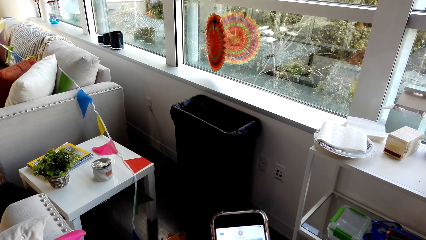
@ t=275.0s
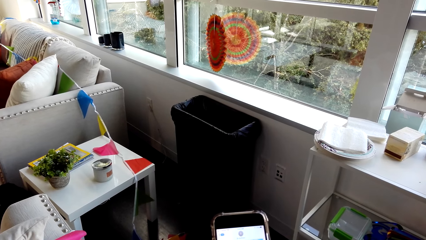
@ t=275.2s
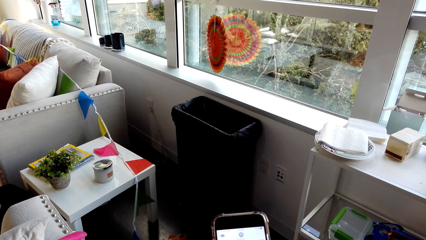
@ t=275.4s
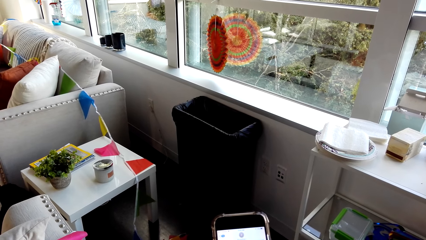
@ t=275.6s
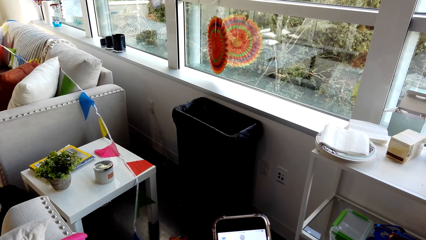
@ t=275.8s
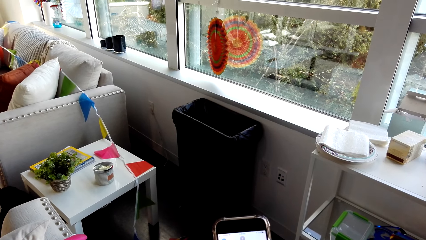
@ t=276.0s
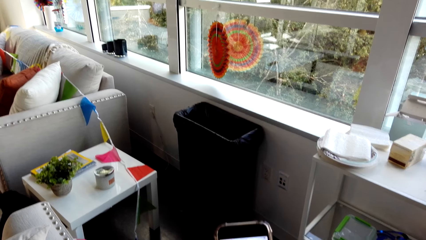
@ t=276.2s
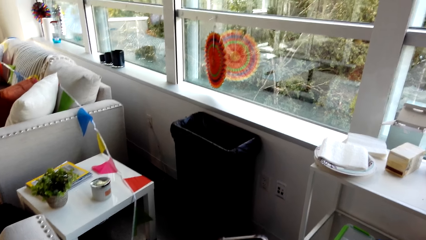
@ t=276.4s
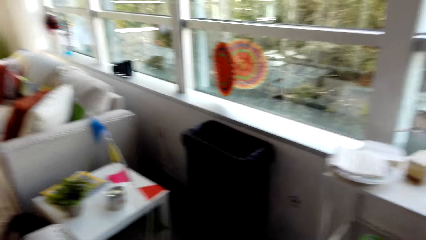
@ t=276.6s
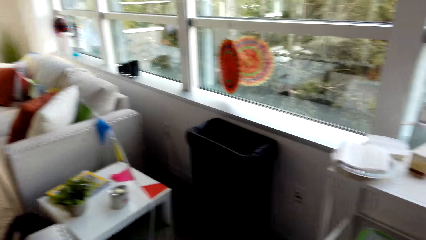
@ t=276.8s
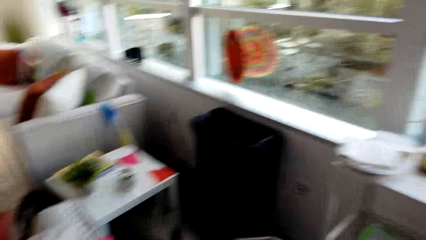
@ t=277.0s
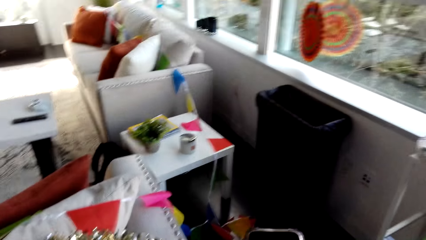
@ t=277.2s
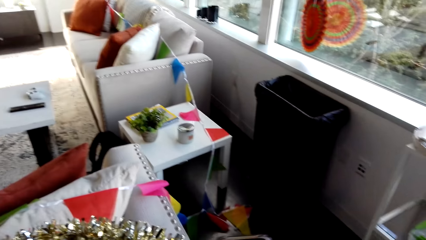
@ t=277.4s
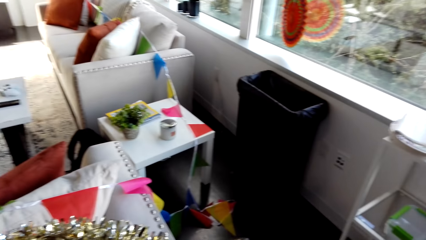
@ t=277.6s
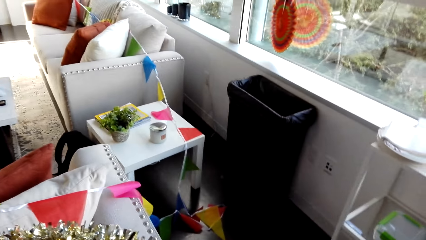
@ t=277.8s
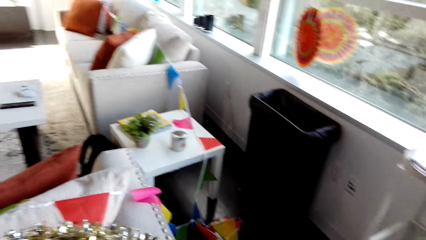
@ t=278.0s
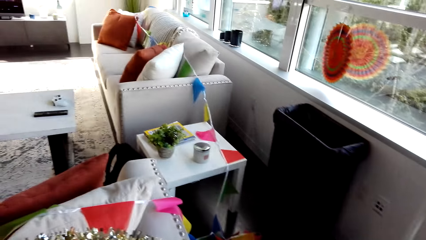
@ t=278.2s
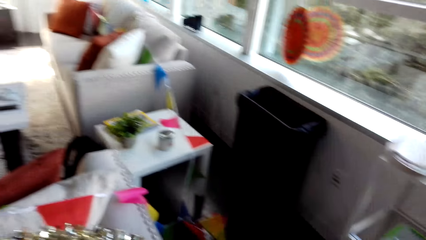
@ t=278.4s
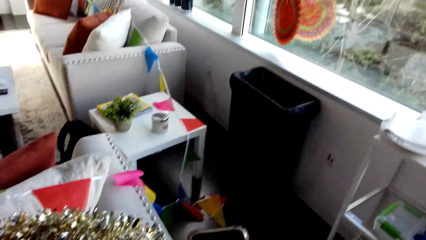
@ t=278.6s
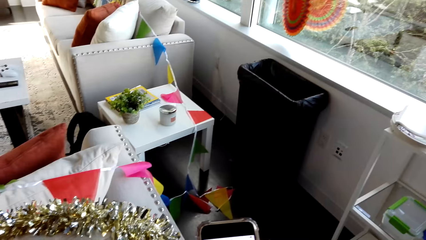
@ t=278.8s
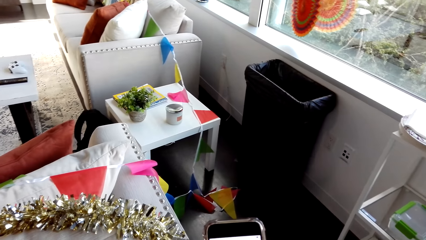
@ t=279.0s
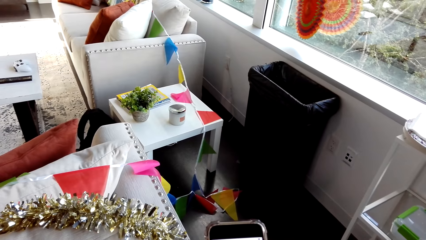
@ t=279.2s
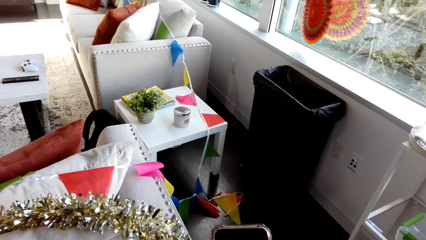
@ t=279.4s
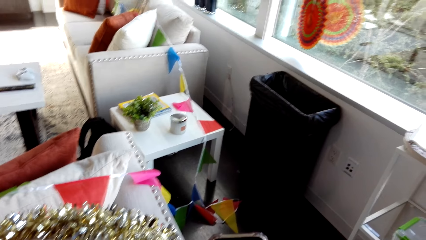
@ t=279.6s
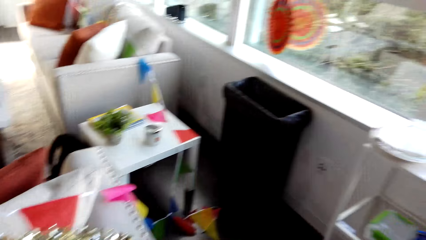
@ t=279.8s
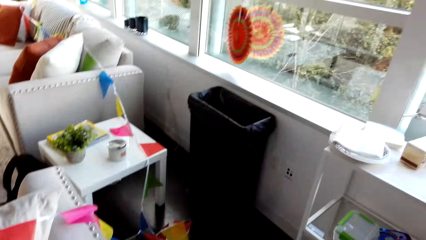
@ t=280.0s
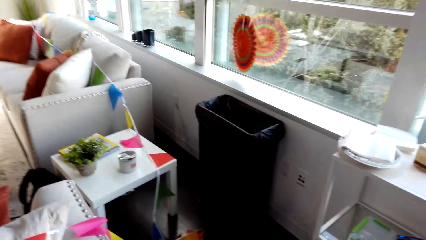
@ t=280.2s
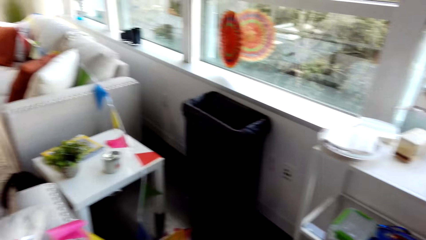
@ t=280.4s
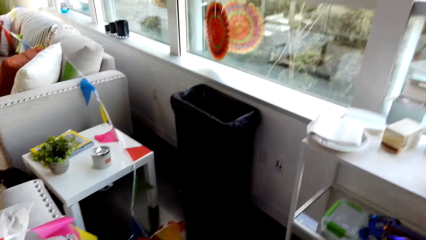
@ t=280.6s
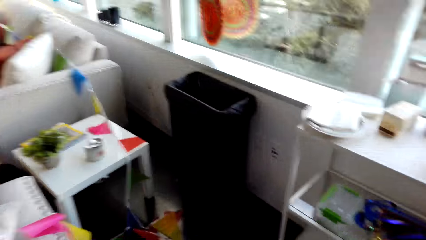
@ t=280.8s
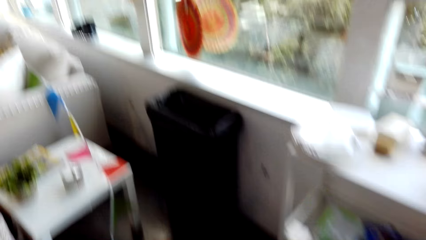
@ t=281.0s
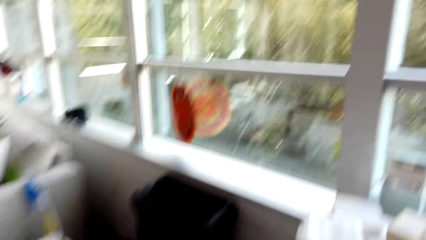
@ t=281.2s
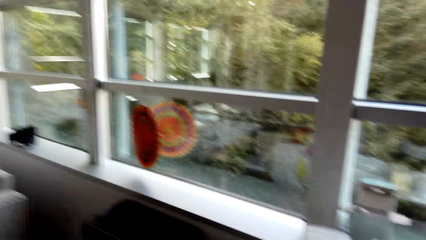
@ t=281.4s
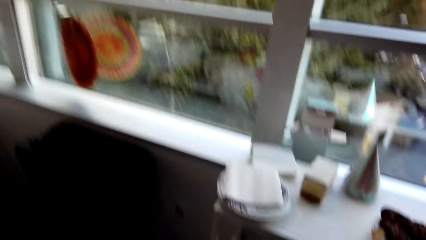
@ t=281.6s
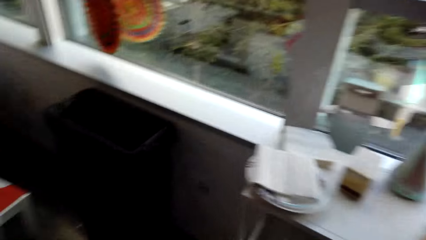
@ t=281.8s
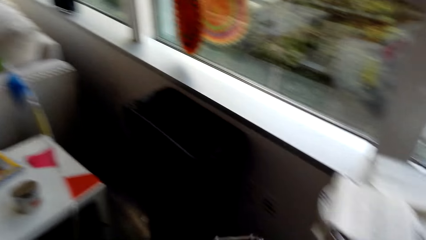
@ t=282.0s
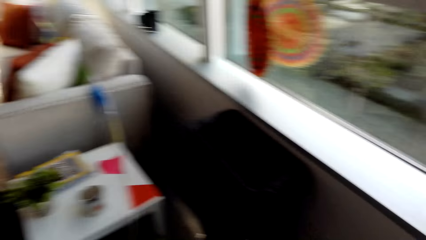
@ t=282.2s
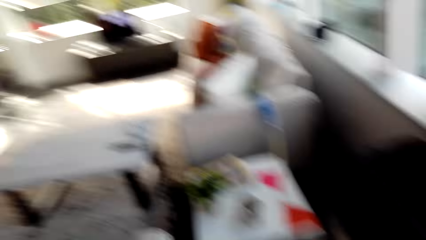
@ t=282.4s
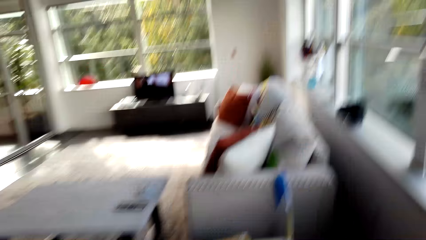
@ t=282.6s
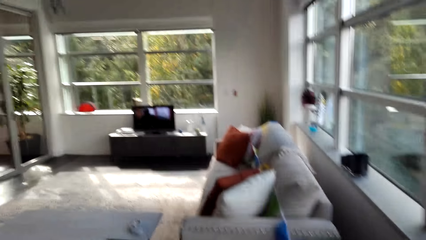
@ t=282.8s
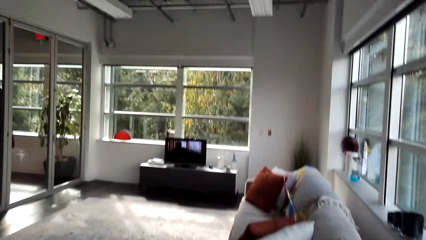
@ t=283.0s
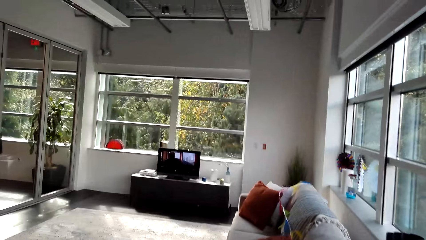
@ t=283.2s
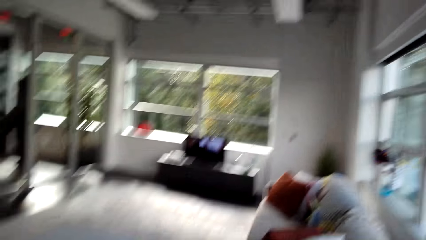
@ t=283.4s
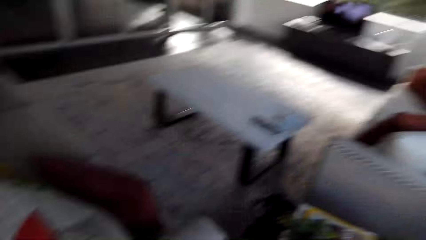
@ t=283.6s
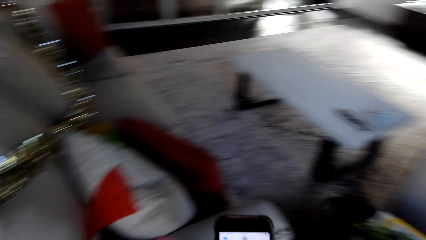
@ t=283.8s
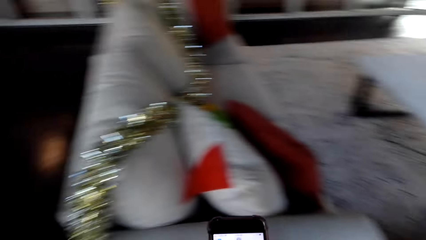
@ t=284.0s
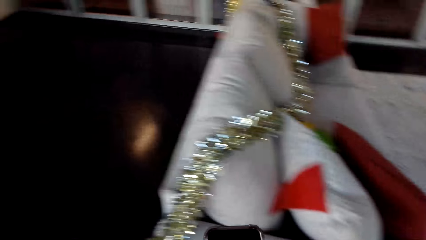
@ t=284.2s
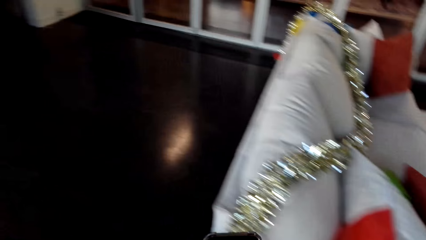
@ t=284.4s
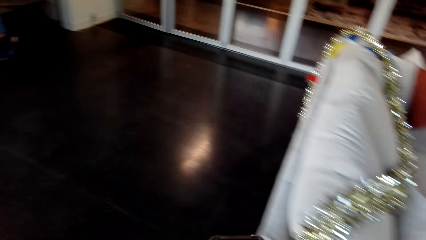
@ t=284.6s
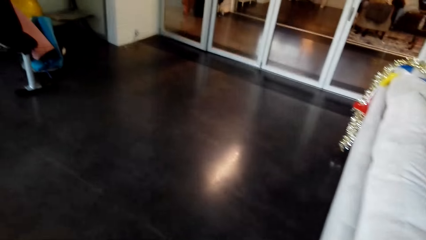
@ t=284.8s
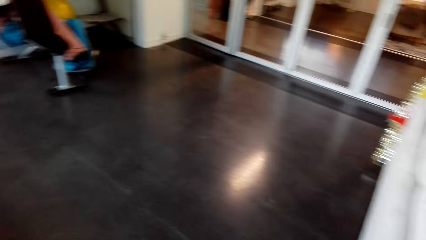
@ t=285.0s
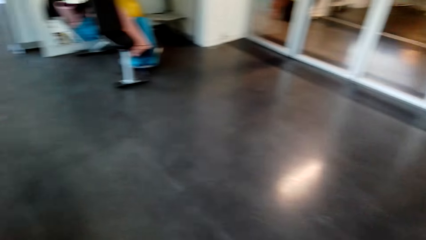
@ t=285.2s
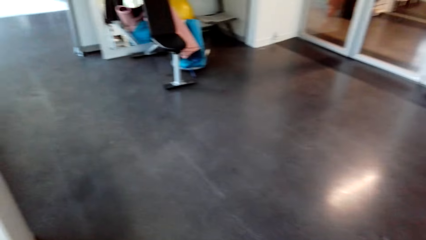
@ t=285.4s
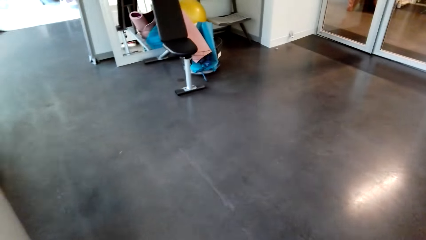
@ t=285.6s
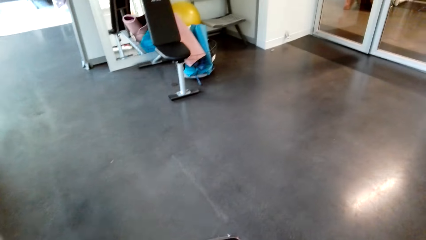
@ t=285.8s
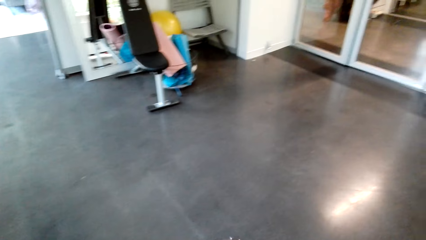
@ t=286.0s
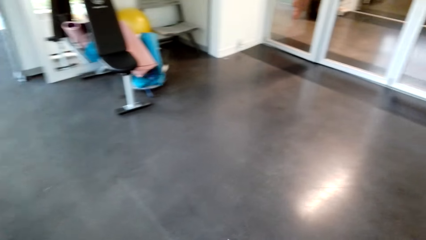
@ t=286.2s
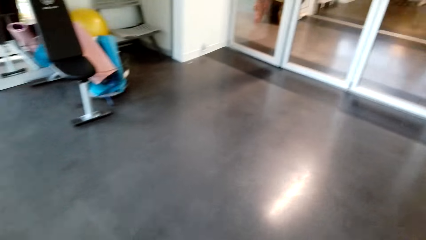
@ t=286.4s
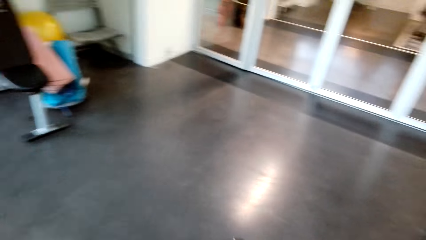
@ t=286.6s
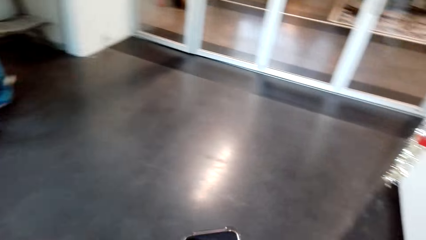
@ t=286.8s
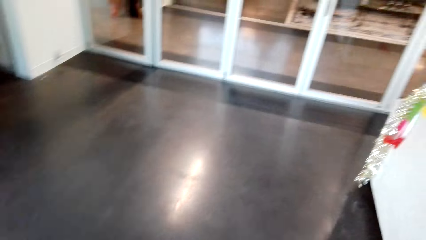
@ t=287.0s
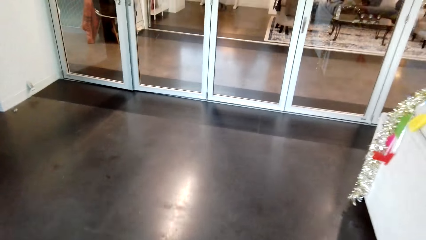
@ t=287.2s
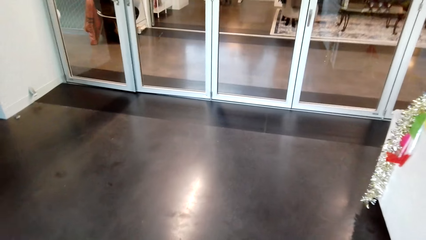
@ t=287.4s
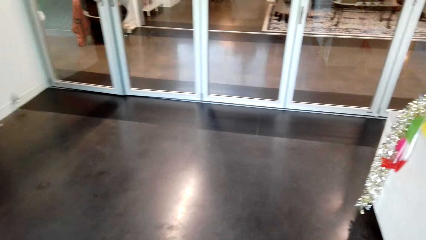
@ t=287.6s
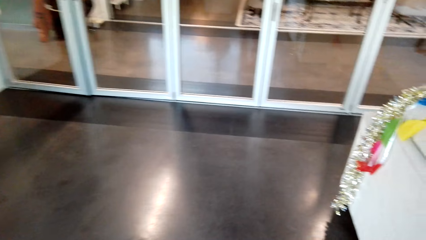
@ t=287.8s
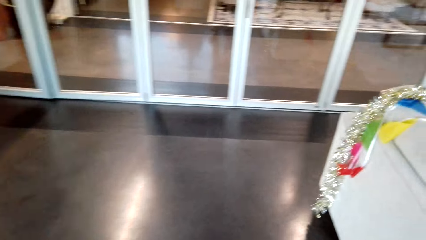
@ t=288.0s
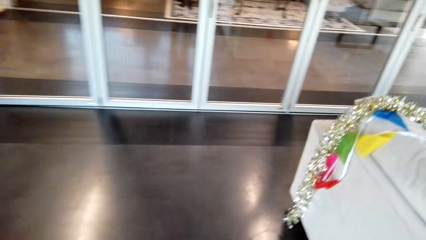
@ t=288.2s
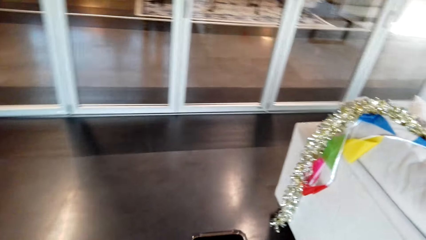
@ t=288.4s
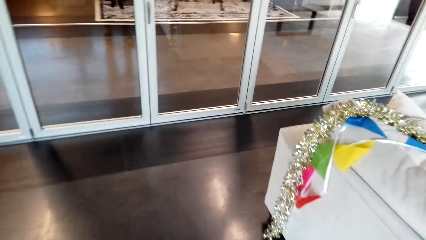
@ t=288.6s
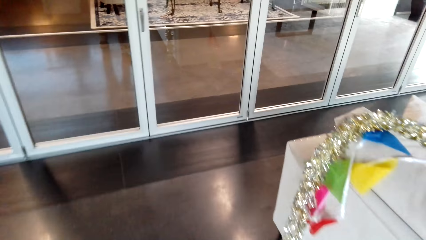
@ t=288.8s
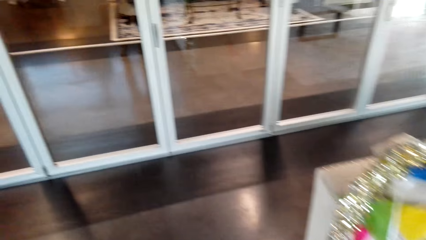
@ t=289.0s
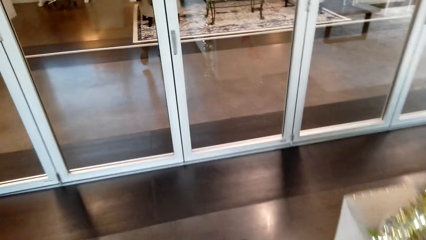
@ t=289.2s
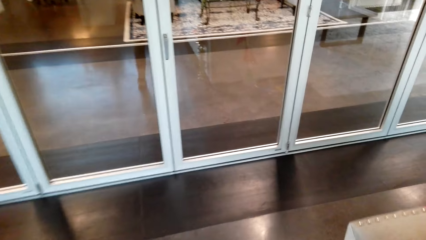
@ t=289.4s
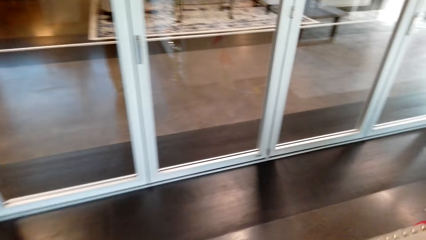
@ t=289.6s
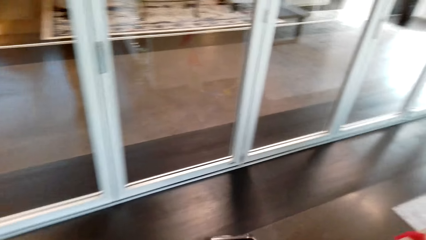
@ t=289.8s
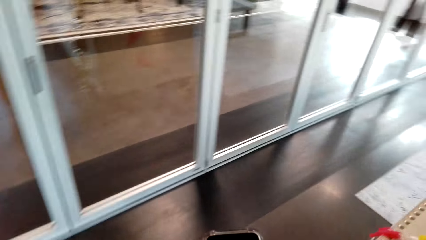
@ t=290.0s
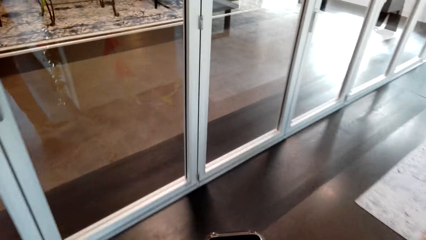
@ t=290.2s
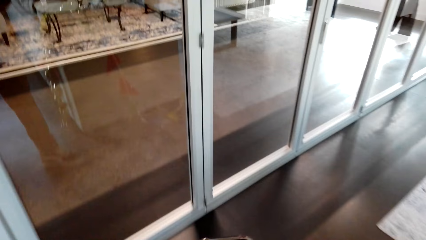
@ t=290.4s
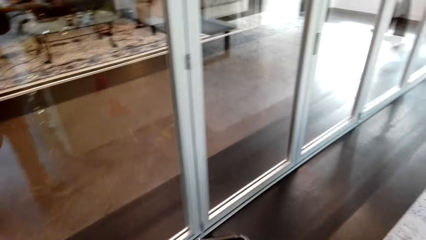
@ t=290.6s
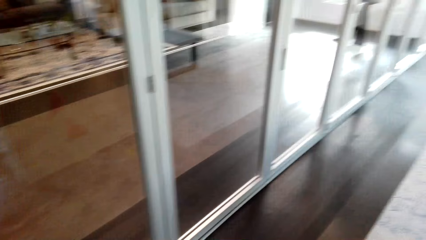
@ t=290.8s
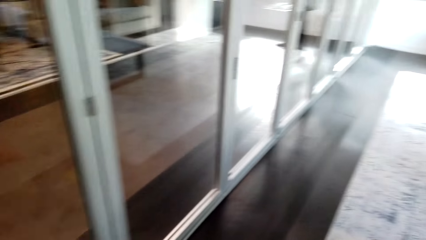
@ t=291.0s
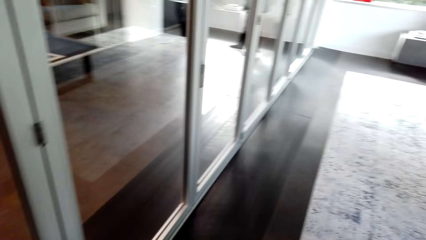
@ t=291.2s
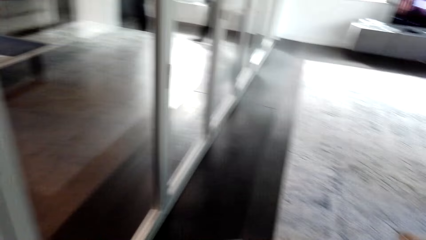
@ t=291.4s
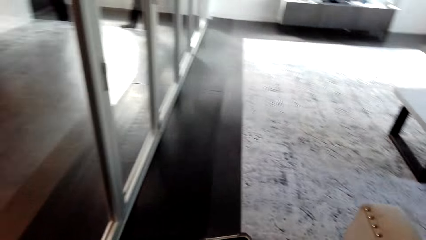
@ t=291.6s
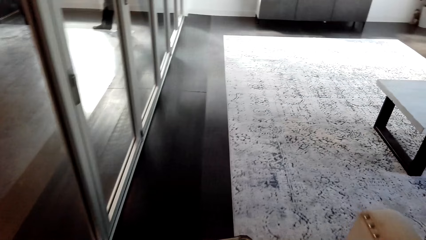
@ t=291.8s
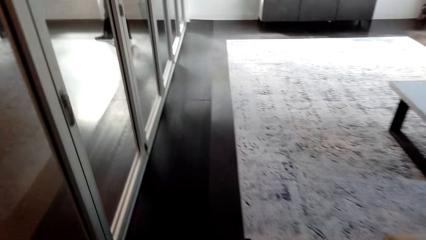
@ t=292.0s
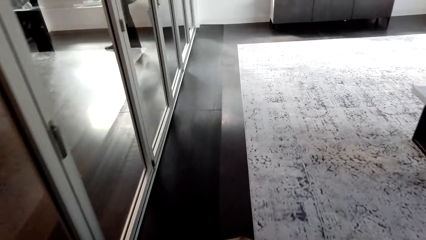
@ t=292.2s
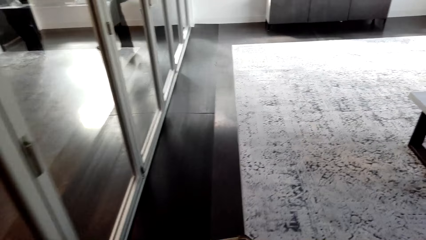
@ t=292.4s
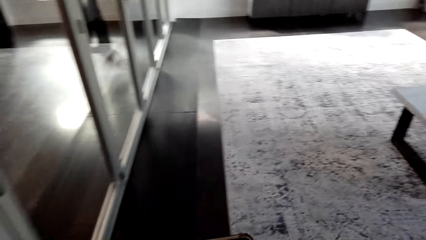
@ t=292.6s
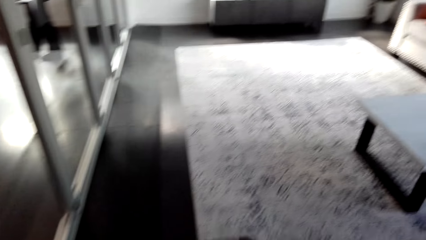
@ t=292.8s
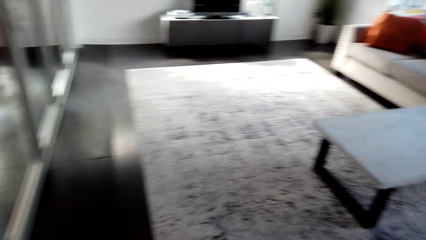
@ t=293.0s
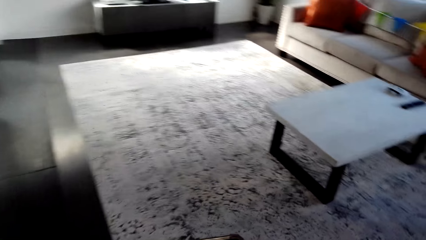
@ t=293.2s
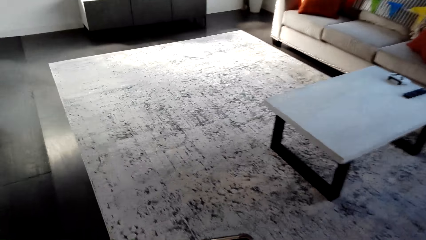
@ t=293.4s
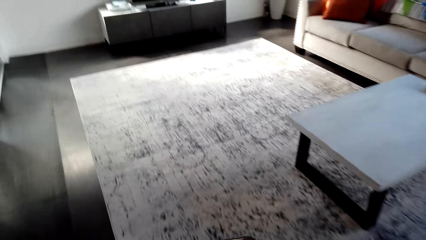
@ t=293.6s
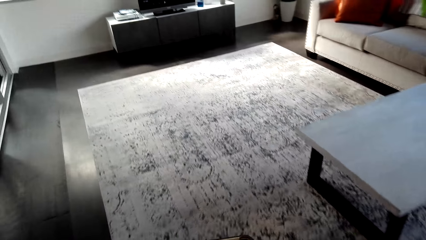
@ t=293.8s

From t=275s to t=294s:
The camera wearer looks around. They look at a mobile phone. They look around. They walk in a room. They look at the mobile phone. They type on the phone. A woman sits on a chair.
